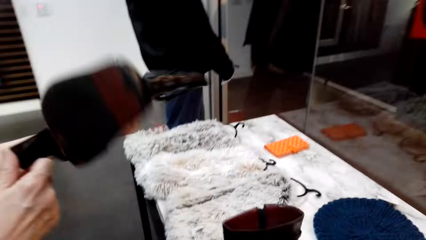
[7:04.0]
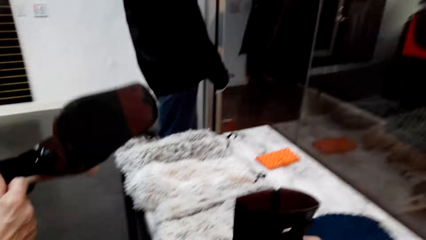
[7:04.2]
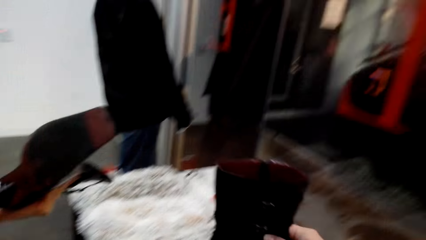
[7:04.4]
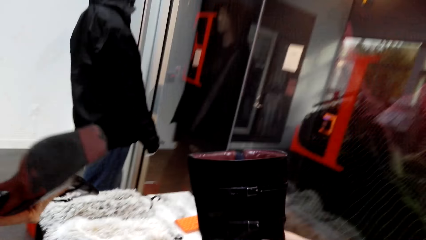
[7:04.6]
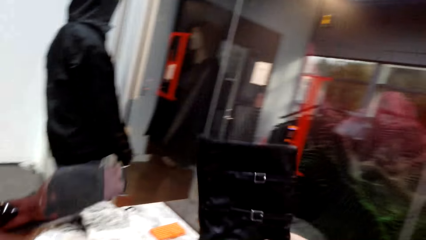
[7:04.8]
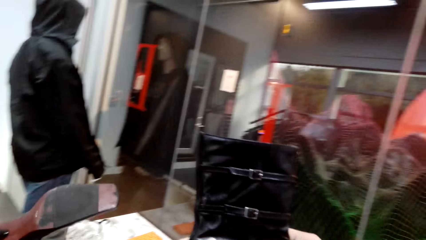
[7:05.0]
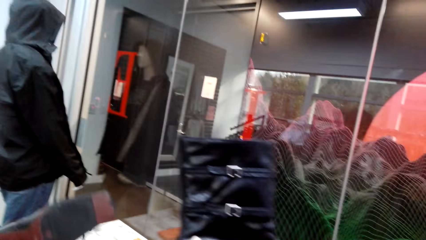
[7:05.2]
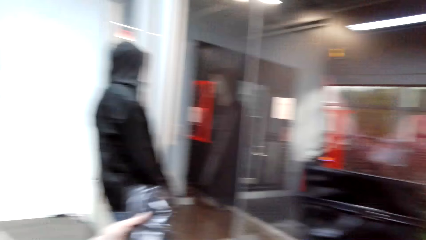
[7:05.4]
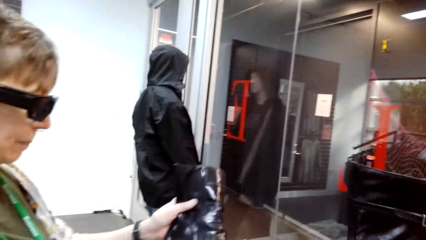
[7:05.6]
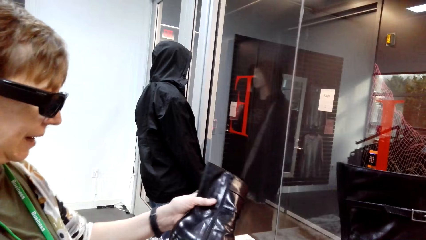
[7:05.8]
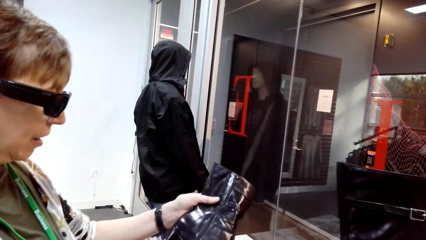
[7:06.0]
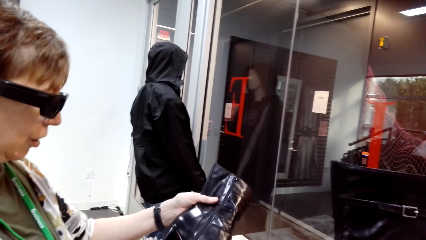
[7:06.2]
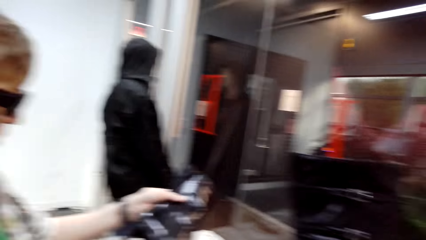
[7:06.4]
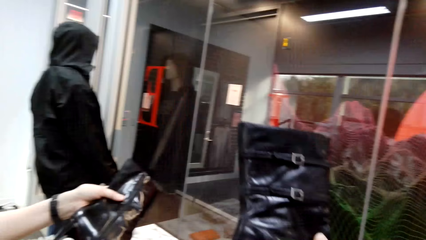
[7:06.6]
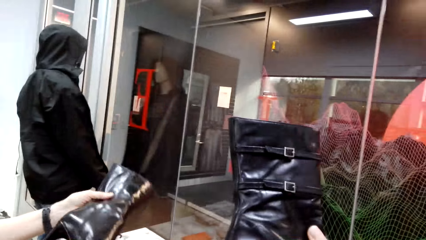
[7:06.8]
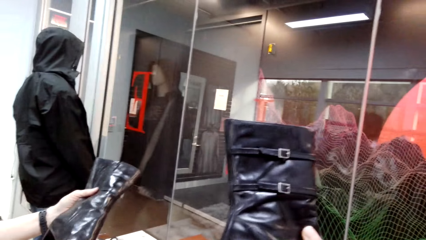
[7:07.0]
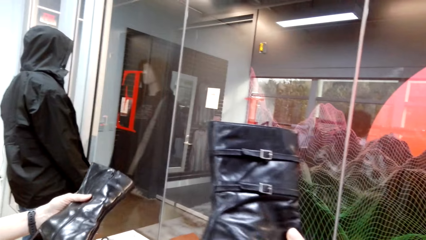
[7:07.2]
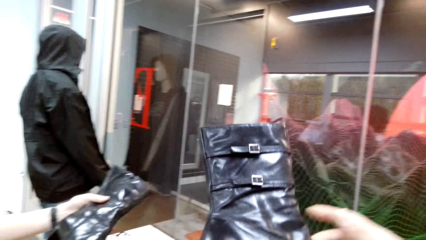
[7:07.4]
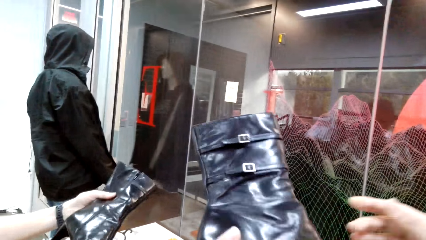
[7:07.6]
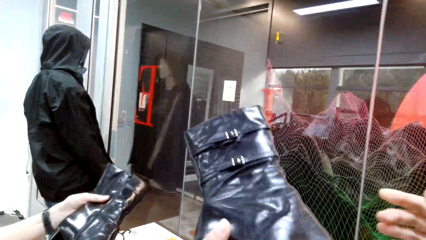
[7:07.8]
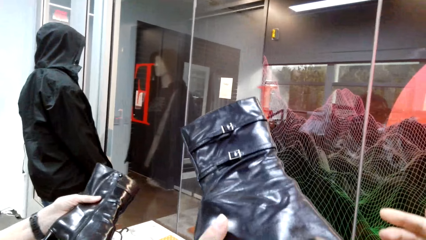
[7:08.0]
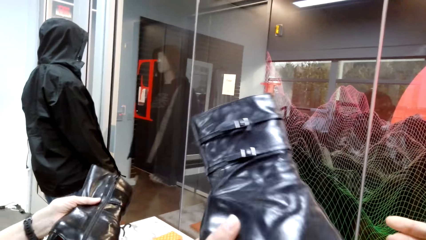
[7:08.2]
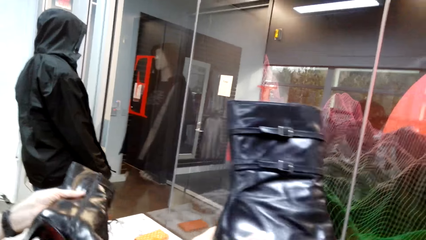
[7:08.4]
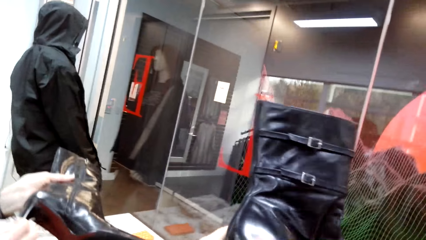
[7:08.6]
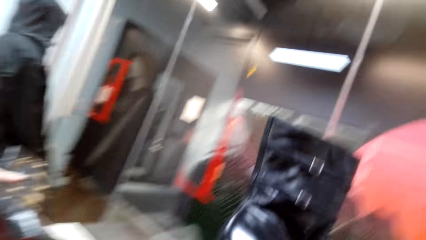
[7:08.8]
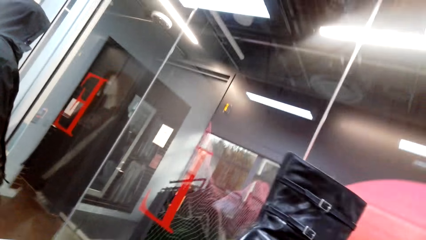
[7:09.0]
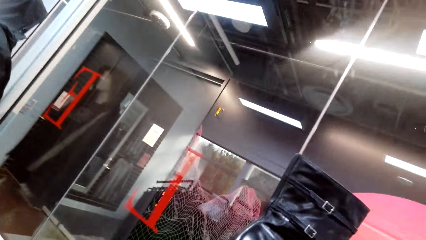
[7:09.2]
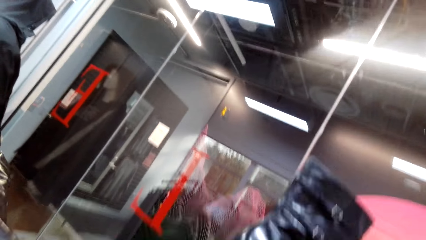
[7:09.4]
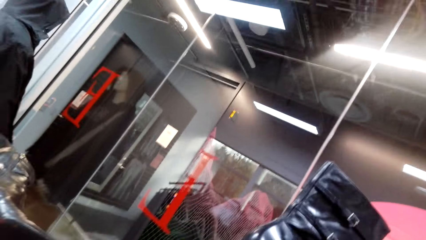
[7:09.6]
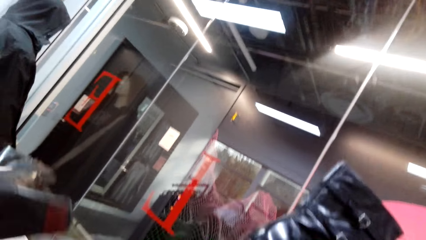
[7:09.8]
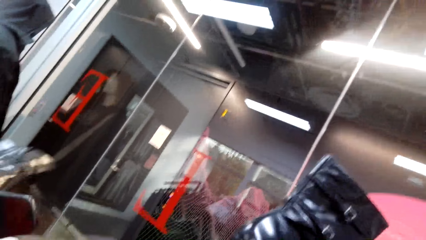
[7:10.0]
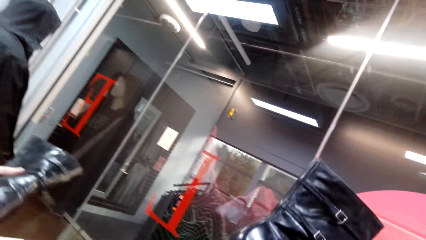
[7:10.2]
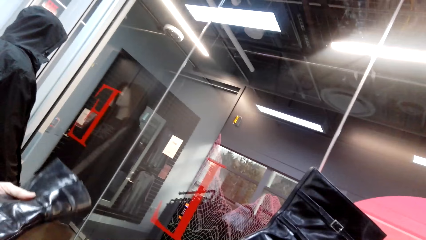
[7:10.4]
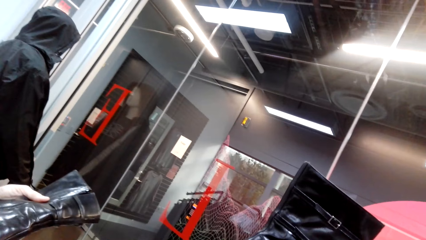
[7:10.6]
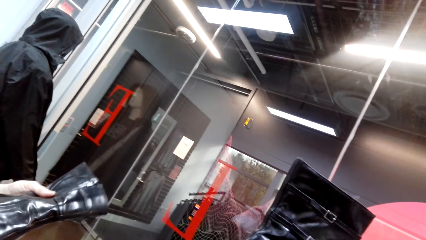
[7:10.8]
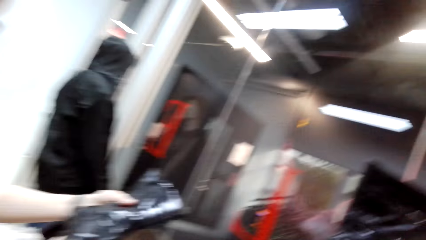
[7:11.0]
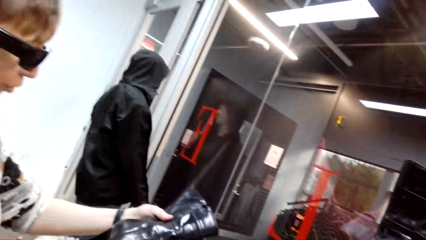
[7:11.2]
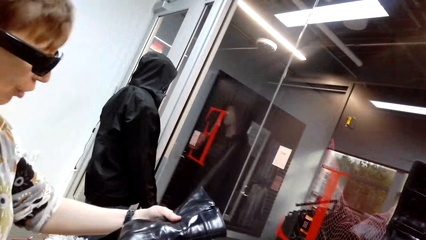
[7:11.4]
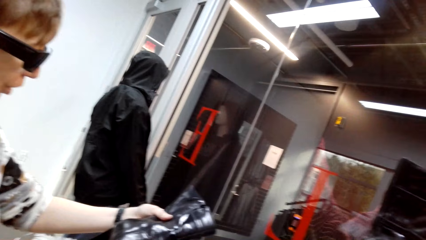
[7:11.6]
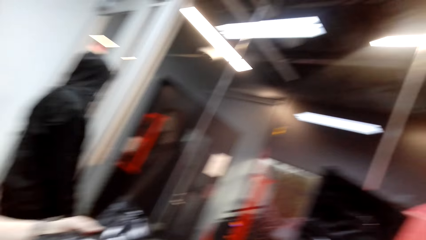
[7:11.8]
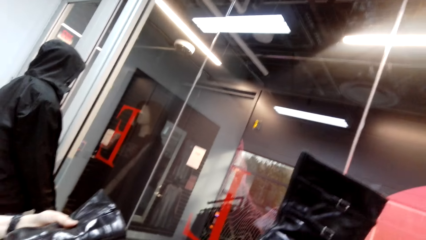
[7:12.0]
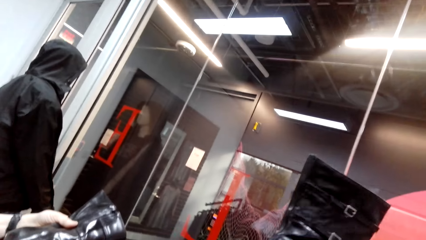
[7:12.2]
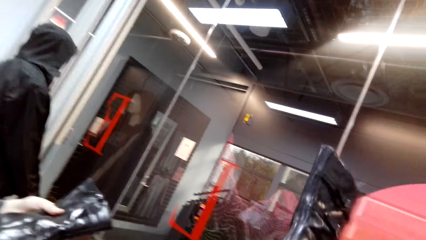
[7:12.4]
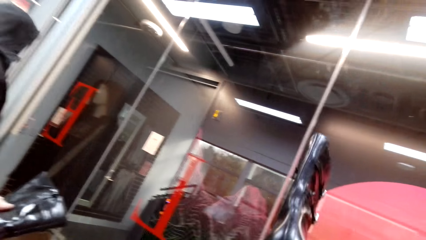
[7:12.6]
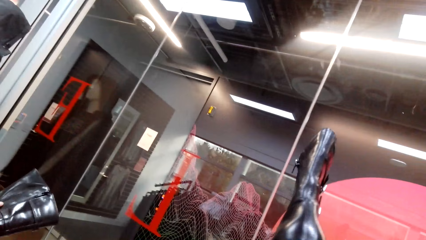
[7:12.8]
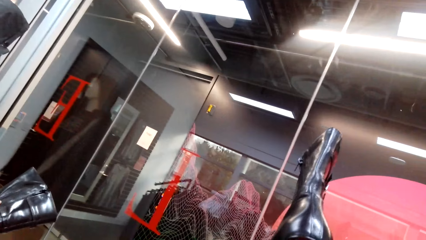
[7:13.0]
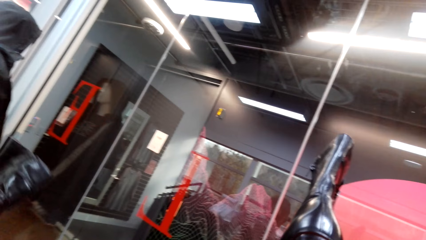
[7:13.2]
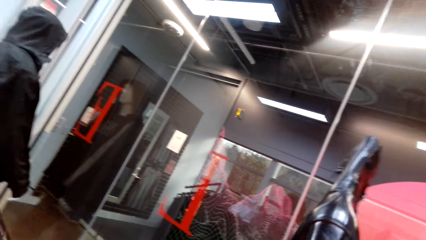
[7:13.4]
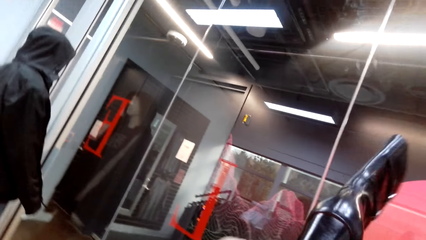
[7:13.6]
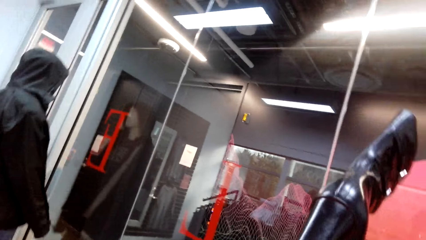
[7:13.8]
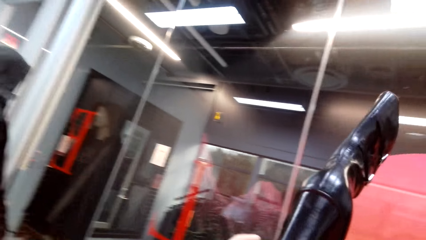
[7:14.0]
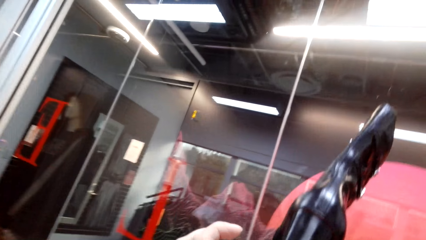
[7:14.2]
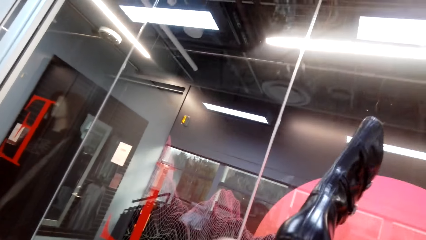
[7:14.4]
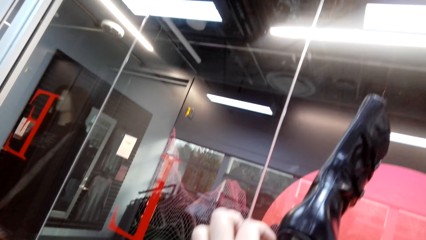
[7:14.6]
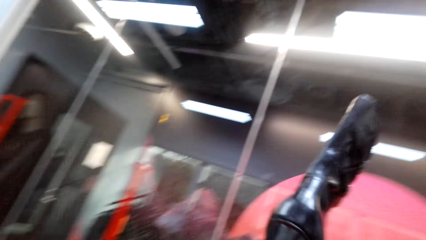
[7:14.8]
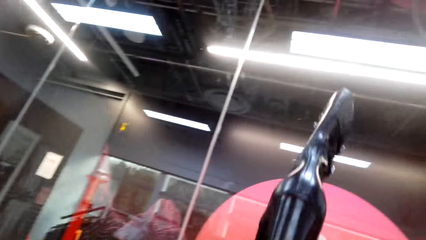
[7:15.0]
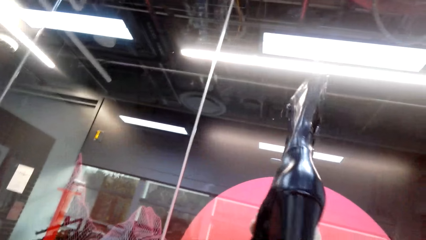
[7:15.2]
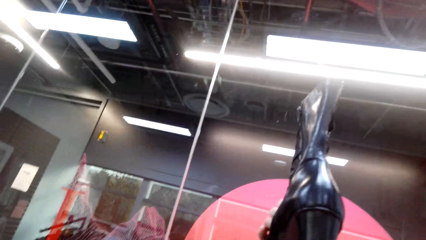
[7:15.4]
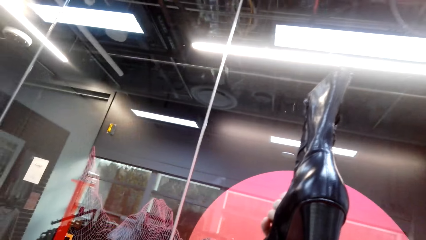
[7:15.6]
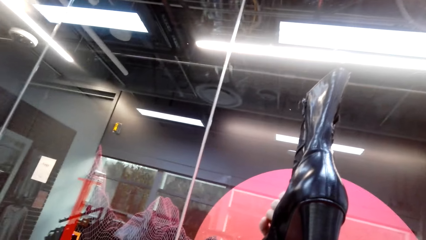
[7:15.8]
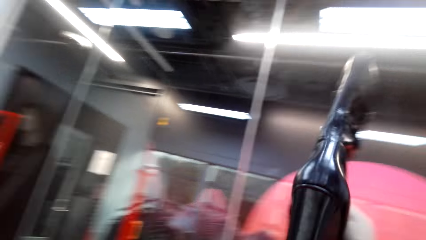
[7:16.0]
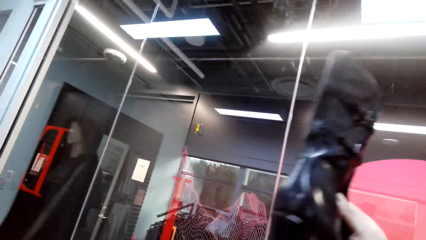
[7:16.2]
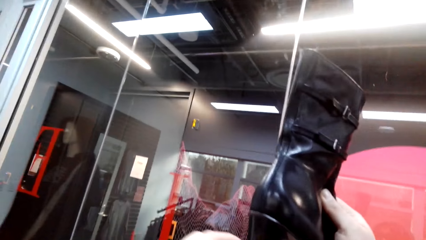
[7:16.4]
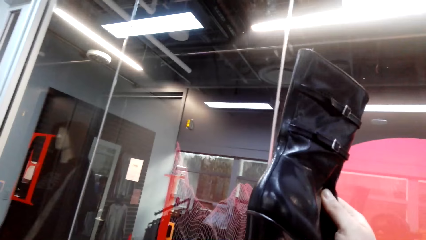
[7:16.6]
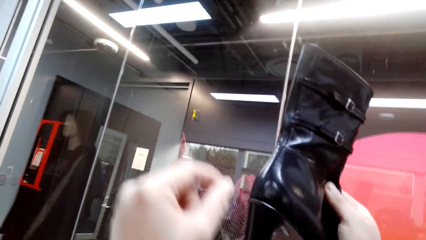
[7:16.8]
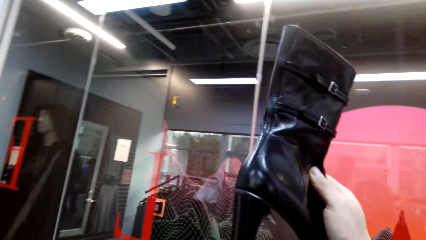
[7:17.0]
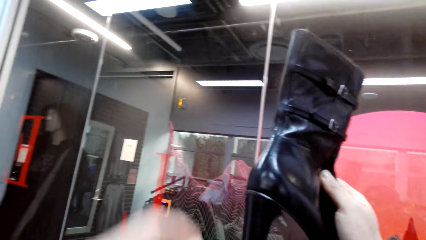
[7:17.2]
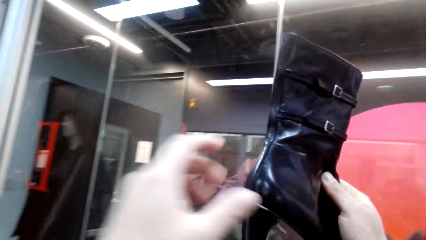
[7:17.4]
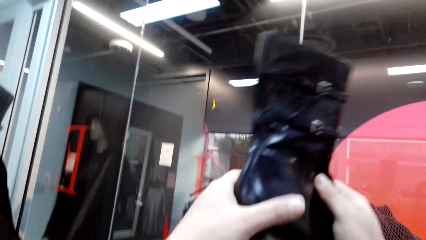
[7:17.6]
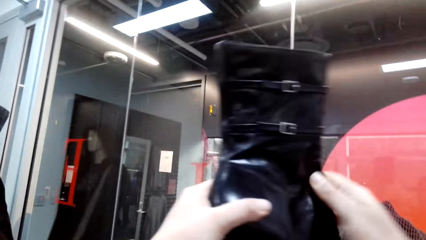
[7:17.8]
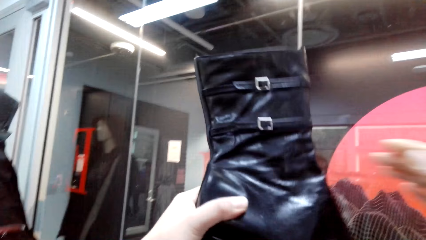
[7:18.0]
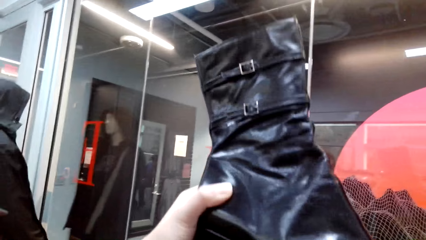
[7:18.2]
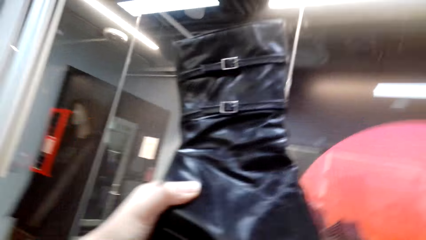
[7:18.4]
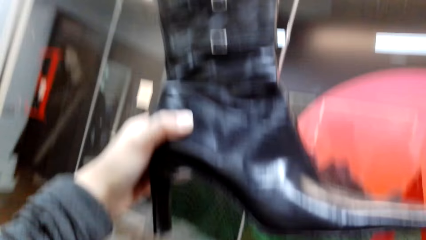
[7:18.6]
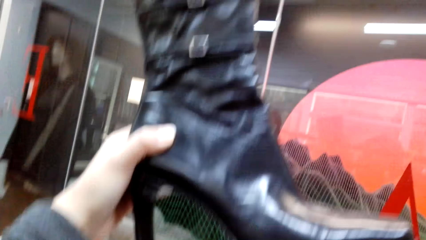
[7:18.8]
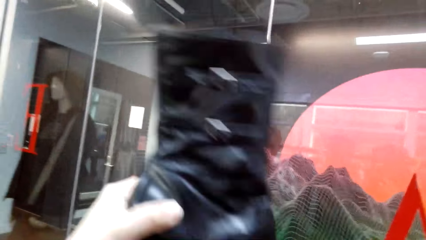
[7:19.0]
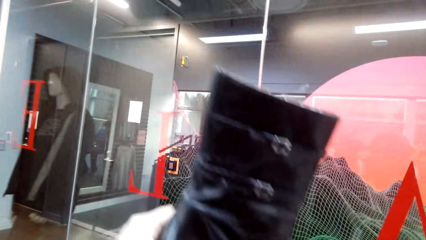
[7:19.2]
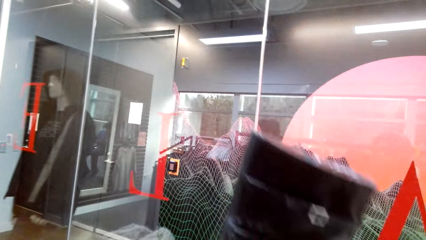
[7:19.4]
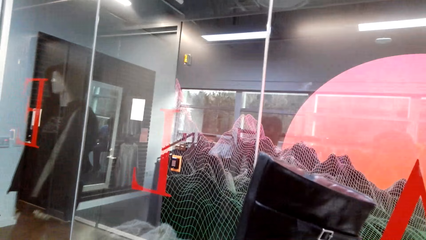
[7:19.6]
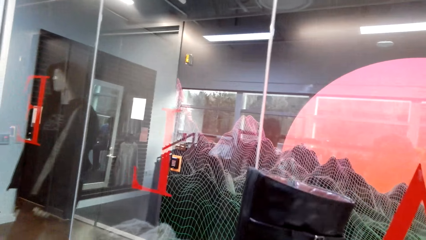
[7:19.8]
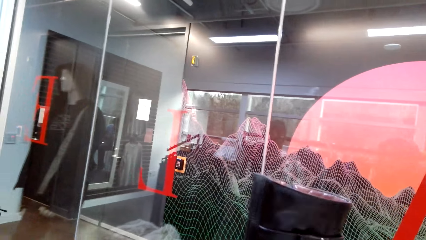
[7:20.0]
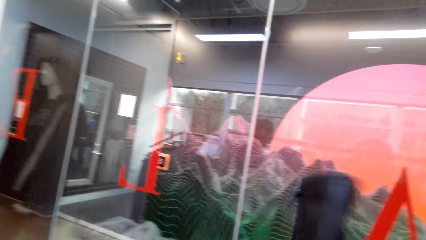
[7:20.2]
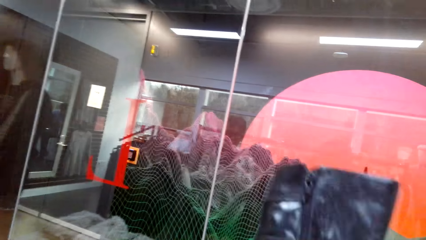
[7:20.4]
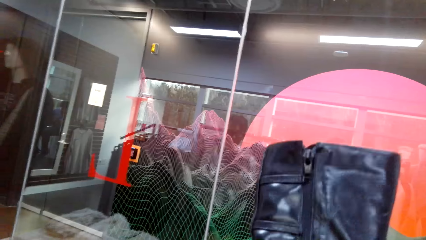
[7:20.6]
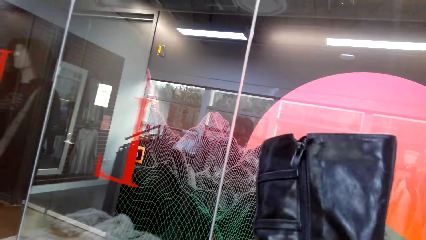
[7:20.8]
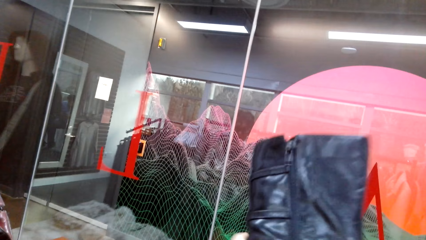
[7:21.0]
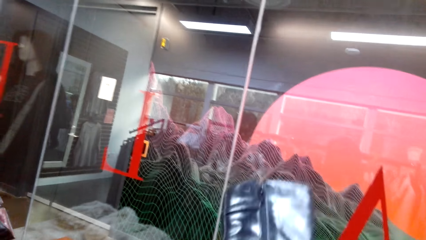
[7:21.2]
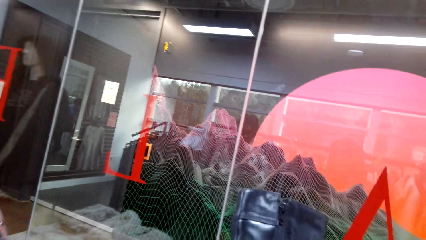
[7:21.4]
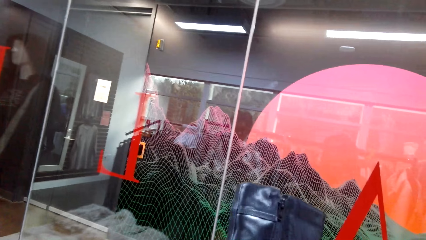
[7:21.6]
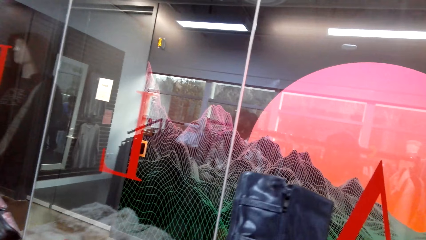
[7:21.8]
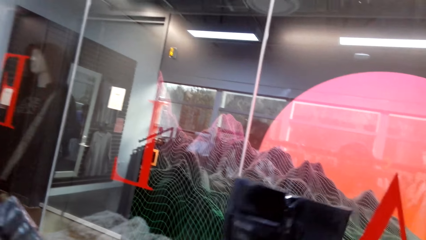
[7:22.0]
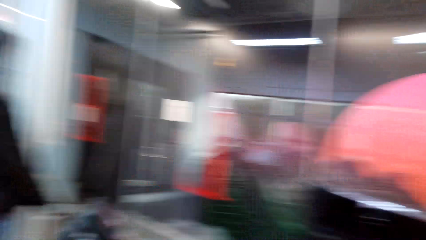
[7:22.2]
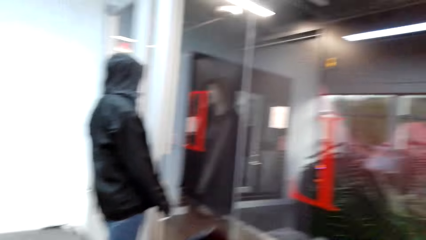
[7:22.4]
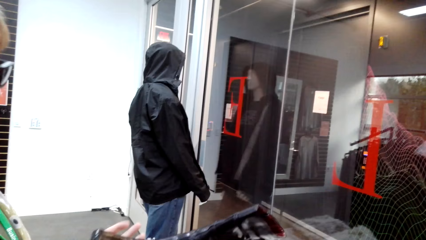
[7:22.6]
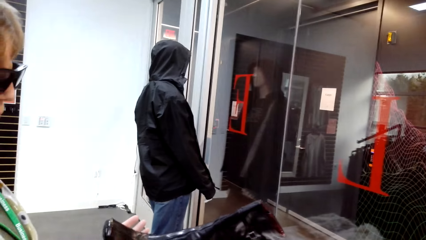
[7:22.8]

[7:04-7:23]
The camera wearer lifts a shoe. A lady turns the shoe. The camera wearer looks at boots. They remove a hand from the shoe. They turn the shoe. They move a hand. They move a hand again. They turn the shoe. They lift a hand. They hold the shoe. They turn the shoe.
